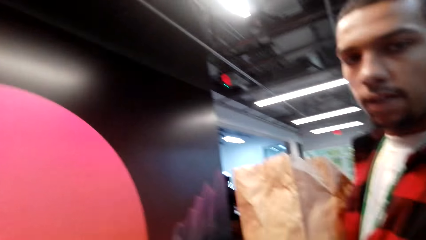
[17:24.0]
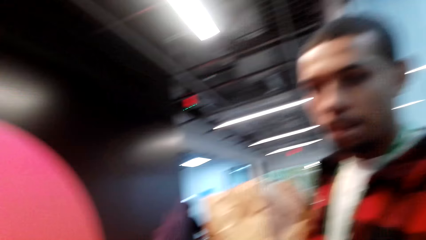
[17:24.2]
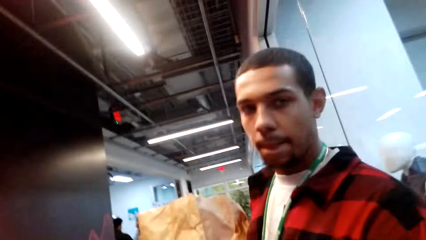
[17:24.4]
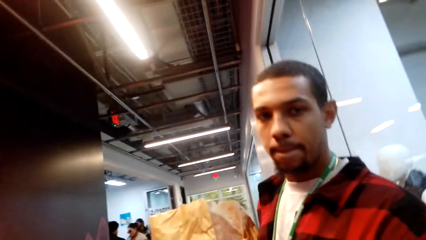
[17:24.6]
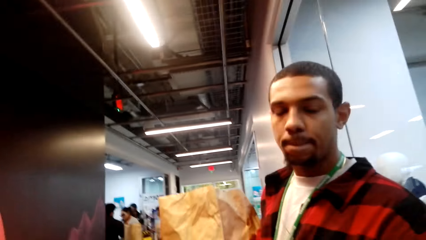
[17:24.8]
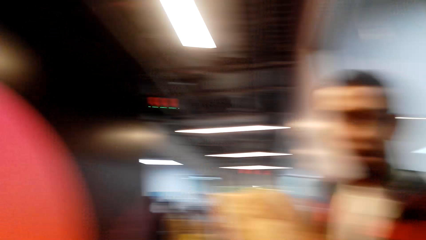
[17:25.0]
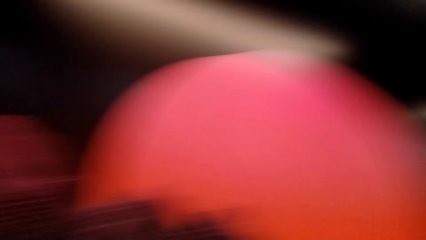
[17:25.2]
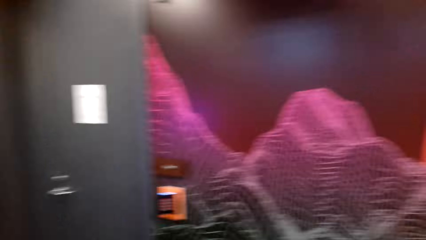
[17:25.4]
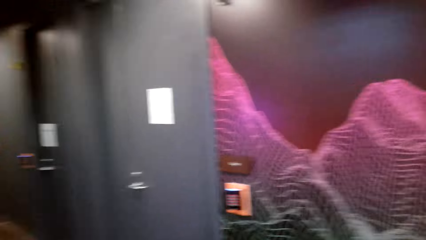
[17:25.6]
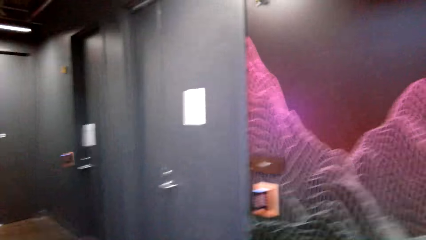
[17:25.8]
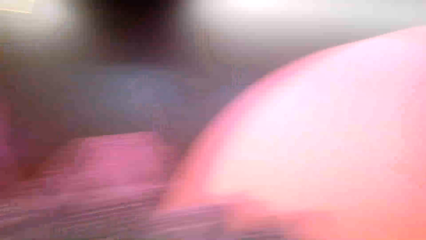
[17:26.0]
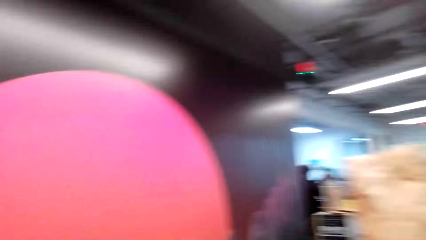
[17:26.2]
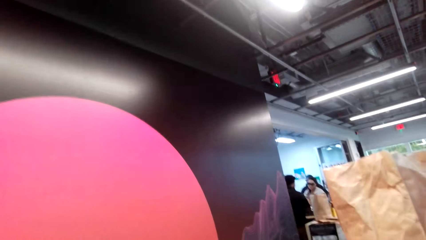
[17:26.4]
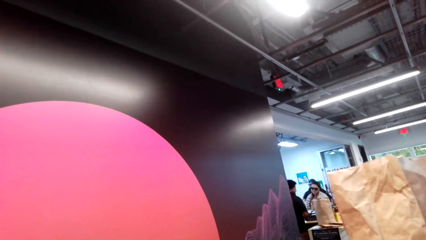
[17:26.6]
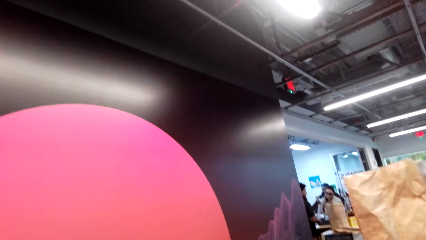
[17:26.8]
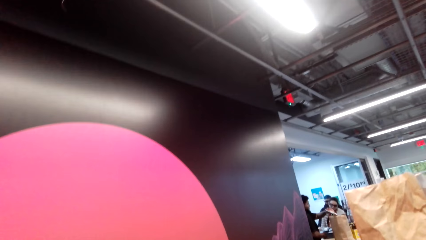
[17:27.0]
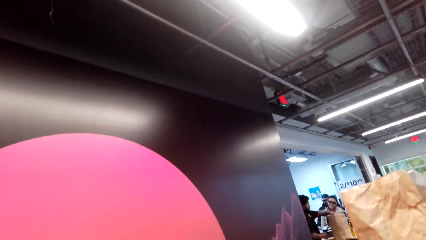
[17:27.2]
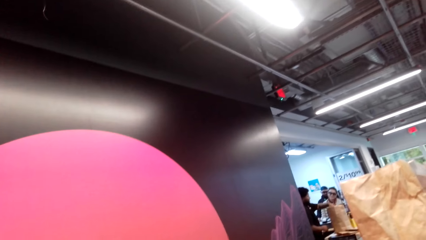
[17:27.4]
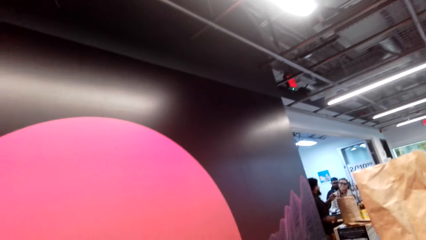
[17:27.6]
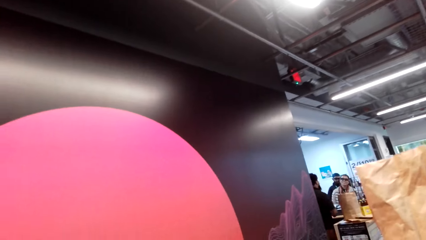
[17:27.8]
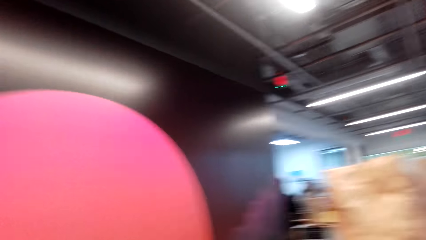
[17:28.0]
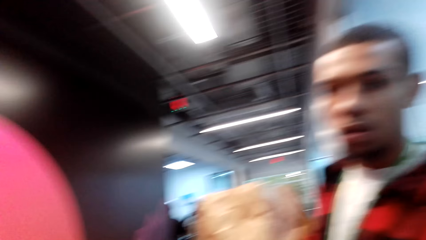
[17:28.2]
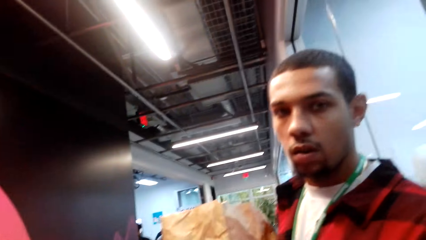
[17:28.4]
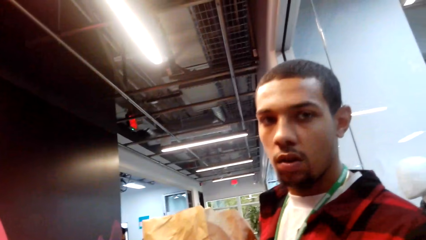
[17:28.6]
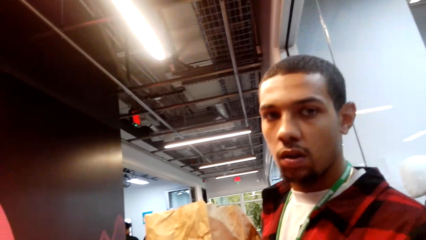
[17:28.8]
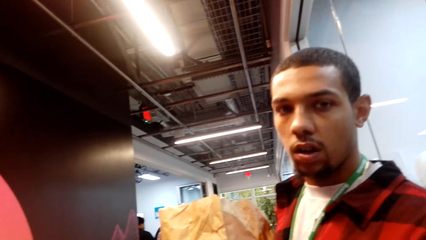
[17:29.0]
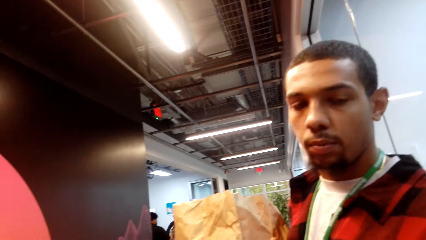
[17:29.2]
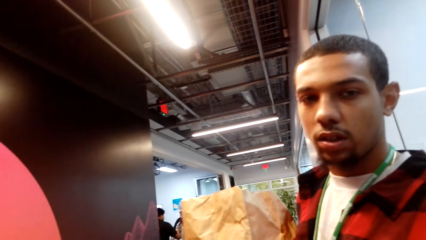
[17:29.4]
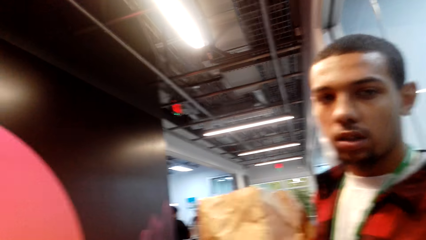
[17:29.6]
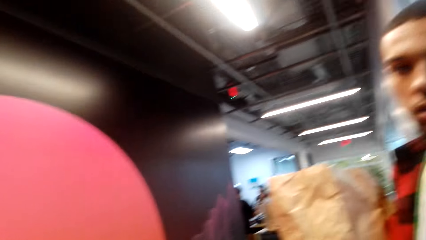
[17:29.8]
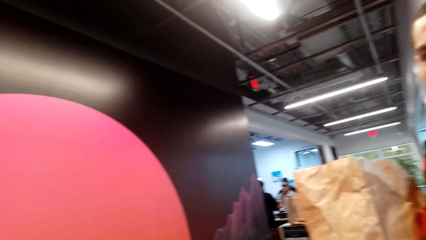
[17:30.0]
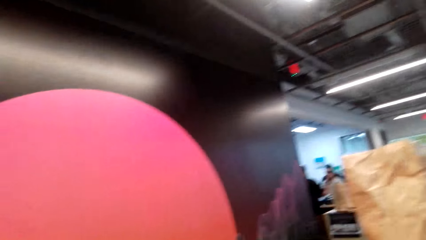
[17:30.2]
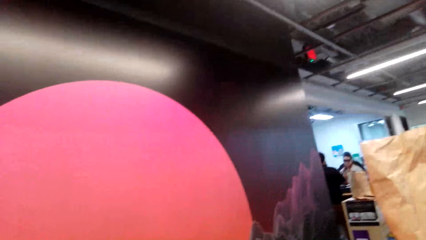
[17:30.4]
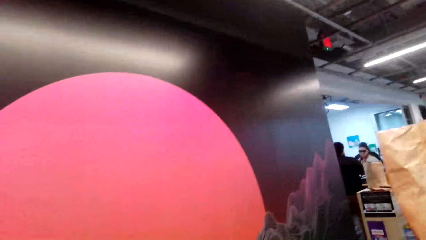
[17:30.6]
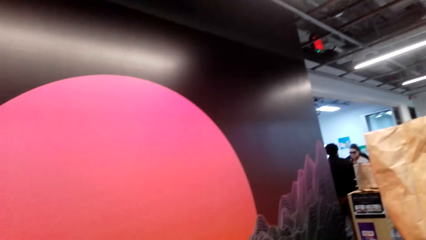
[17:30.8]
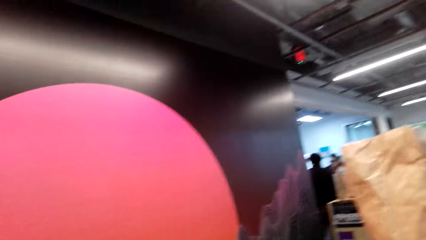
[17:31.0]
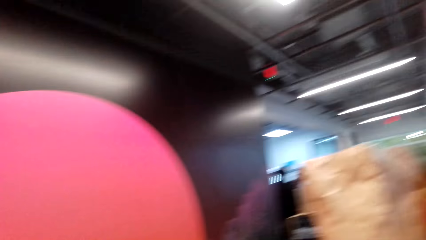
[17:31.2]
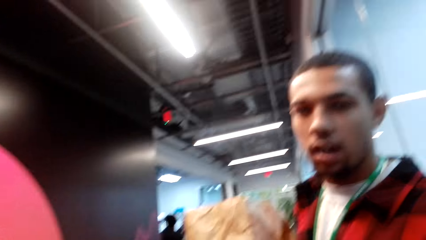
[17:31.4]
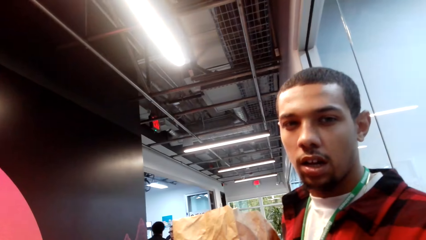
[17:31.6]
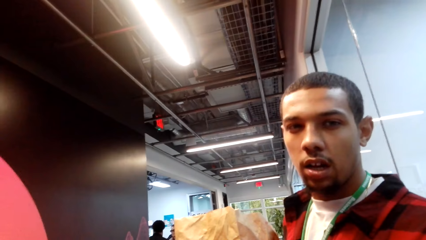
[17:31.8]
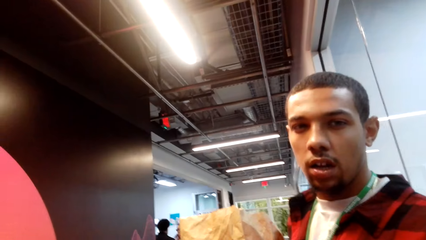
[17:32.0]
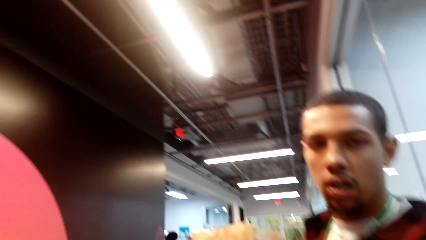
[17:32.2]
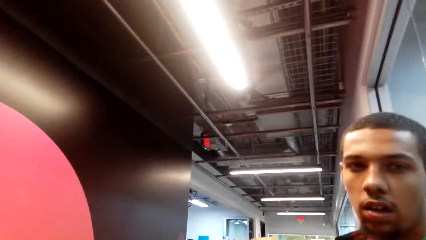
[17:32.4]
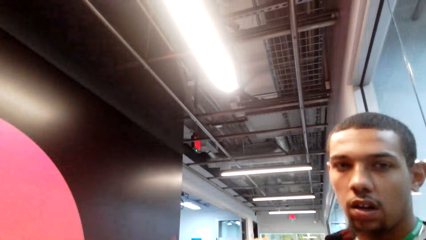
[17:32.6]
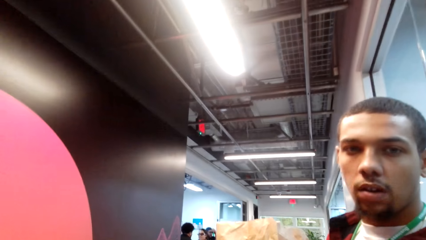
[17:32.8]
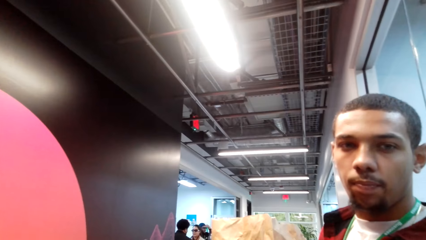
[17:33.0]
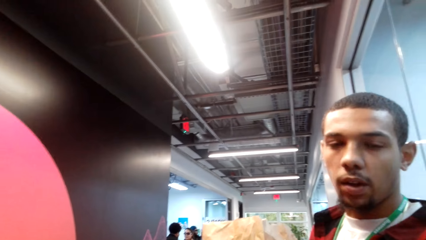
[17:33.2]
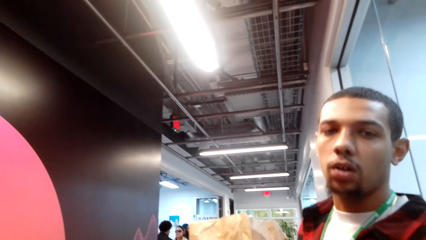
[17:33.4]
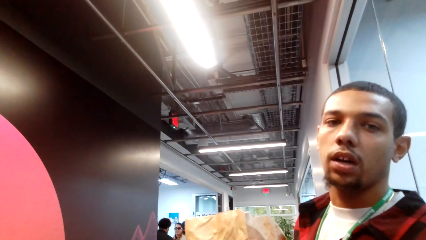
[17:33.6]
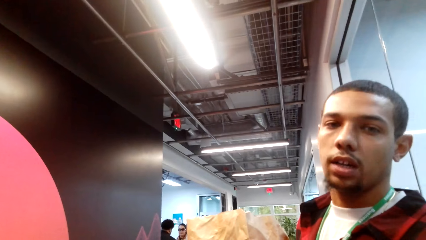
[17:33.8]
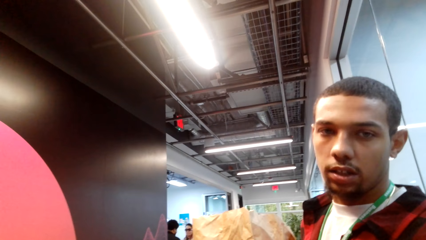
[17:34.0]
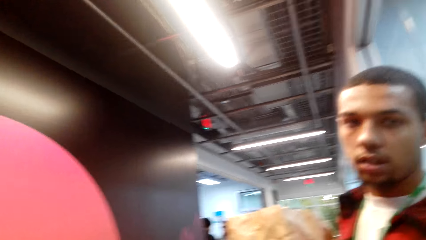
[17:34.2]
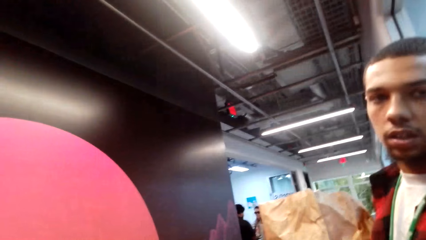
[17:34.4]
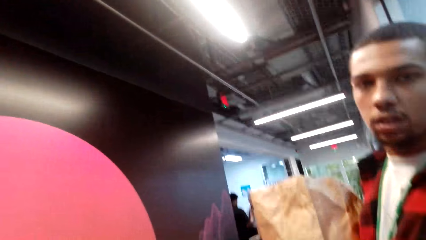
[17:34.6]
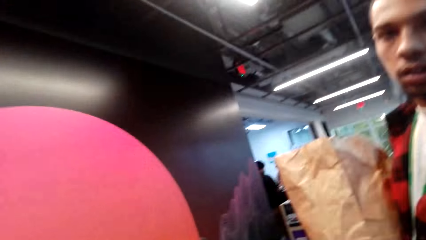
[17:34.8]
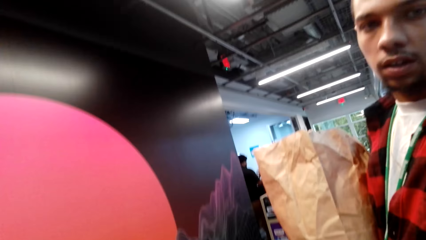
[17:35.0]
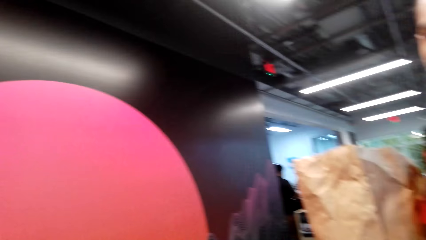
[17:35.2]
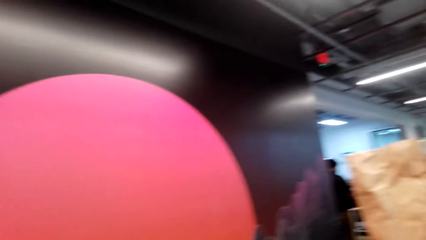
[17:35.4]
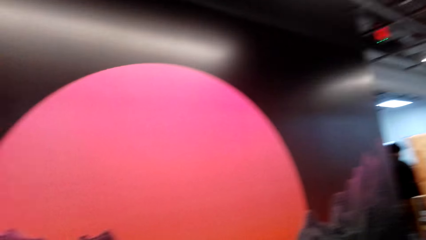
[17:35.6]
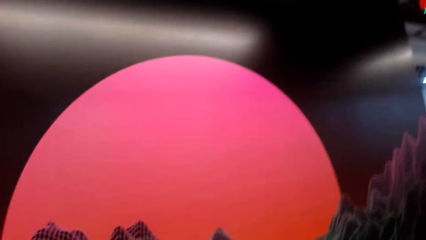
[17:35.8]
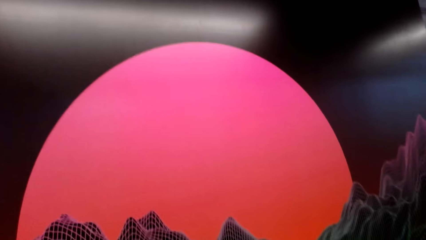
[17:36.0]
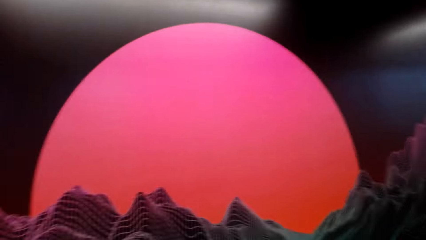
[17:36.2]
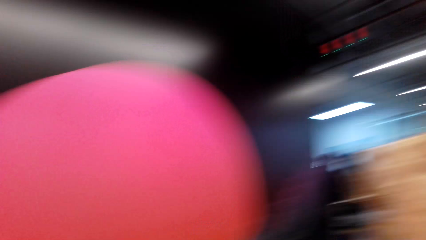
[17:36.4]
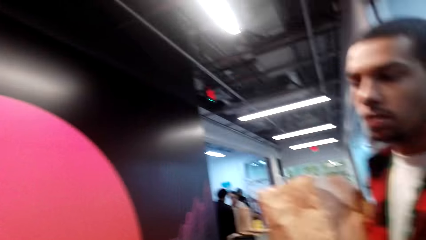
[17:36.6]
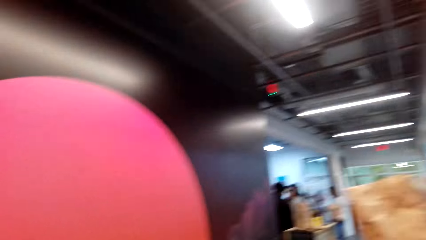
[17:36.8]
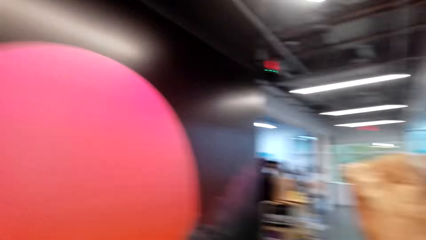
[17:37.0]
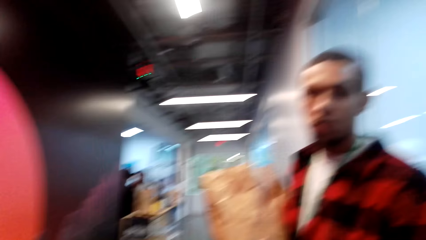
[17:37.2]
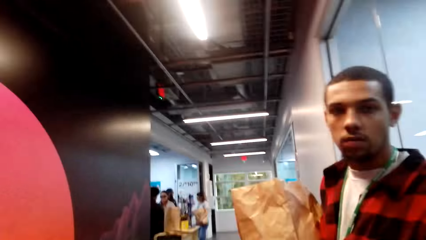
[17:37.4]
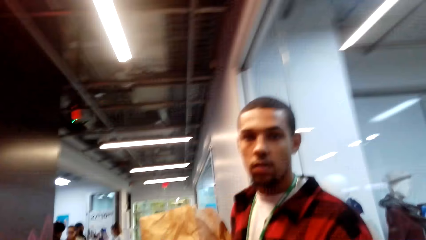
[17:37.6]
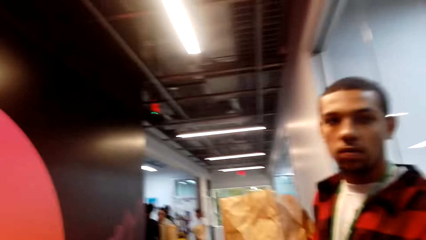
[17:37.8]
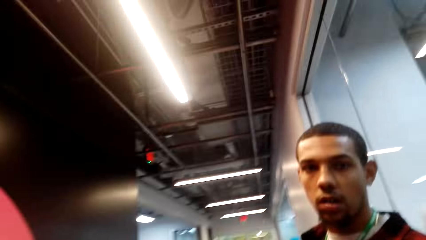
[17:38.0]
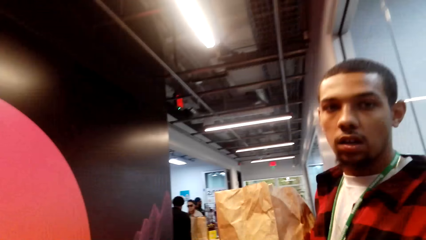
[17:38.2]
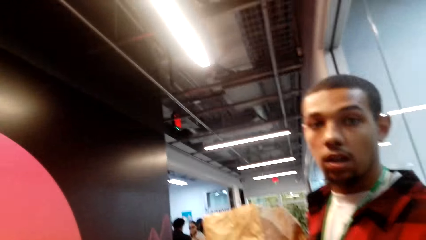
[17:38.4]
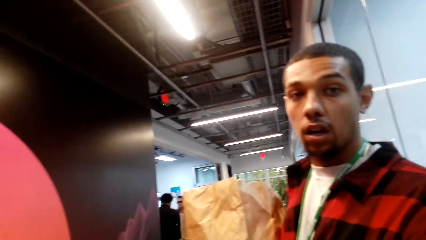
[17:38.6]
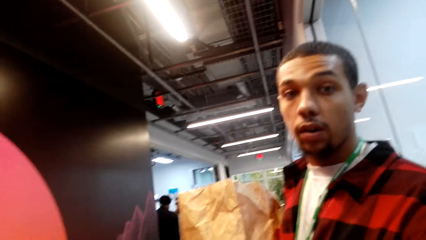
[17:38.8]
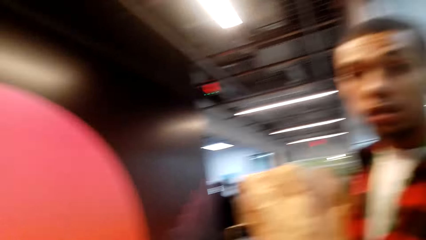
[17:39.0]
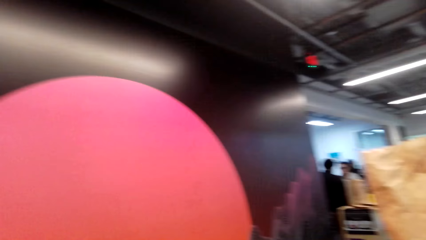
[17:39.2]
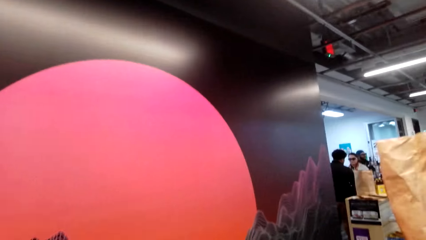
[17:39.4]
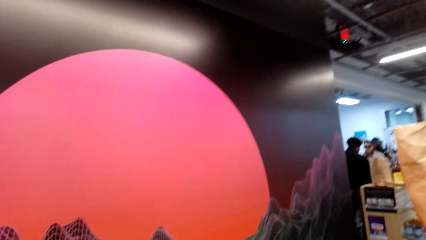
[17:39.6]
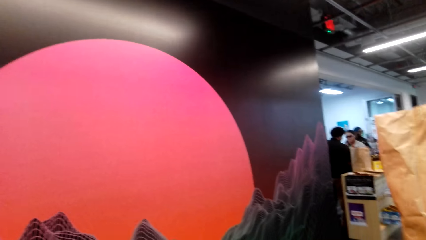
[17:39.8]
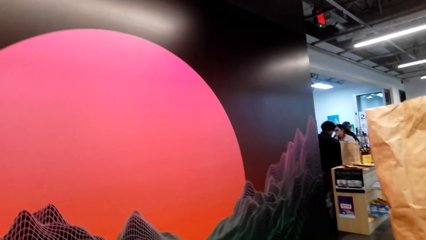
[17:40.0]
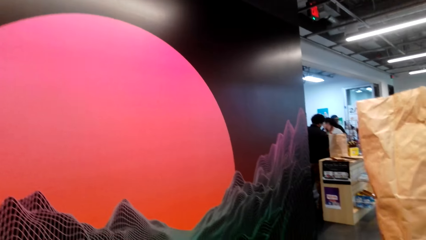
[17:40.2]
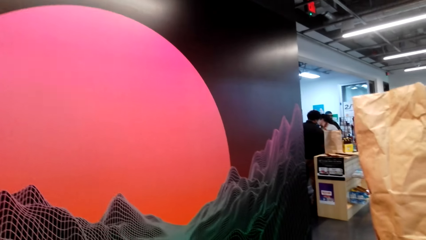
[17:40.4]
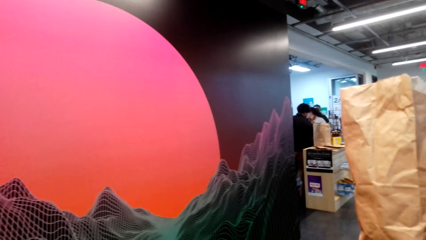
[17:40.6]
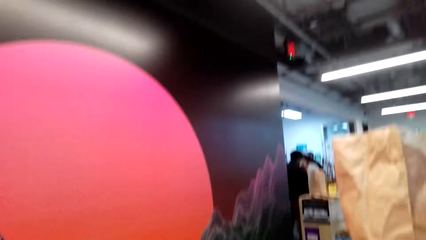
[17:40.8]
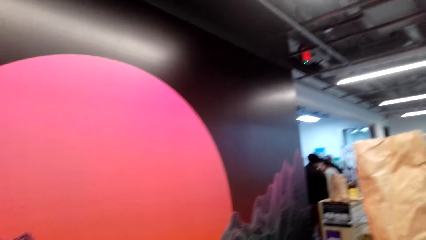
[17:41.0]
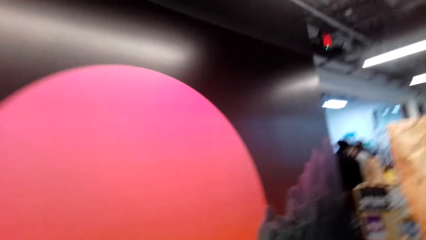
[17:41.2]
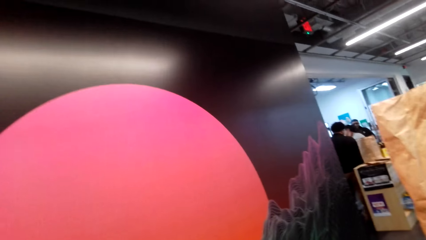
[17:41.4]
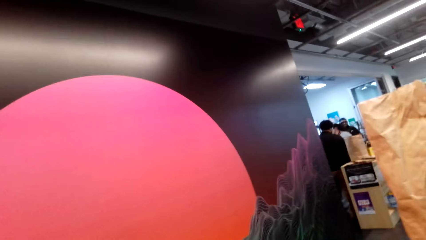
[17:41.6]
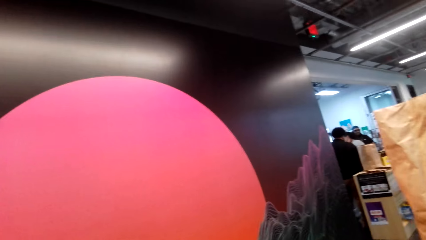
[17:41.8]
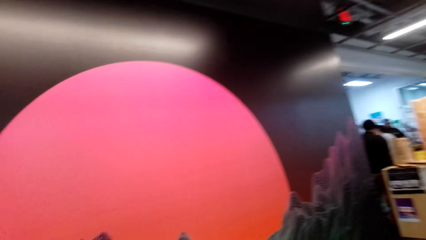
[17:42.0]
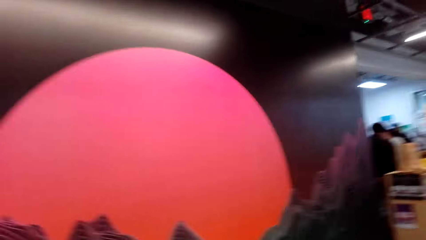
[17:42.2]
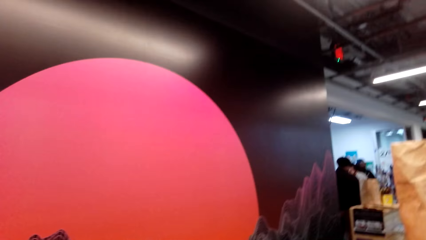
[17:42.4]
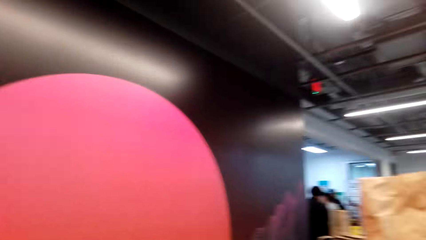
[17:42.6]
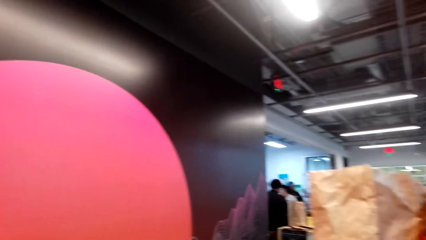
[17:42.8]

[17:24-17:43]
The camera wearer looks around the mall. They stare at a man. They converse with the man. They look around the mall. They stare at the artificial mountain and the sun on the wall.
